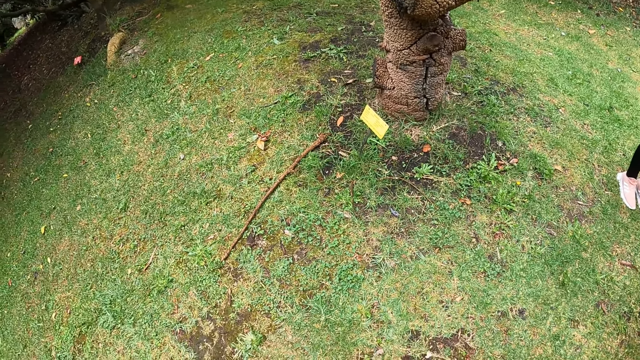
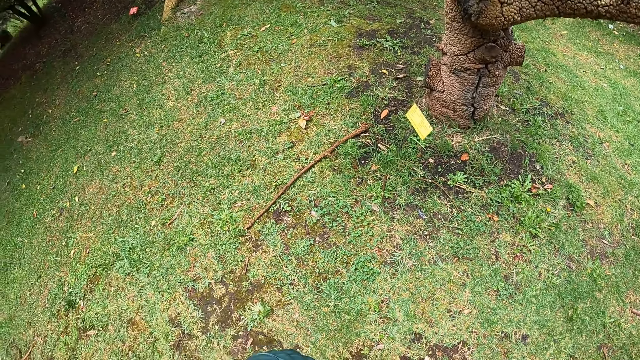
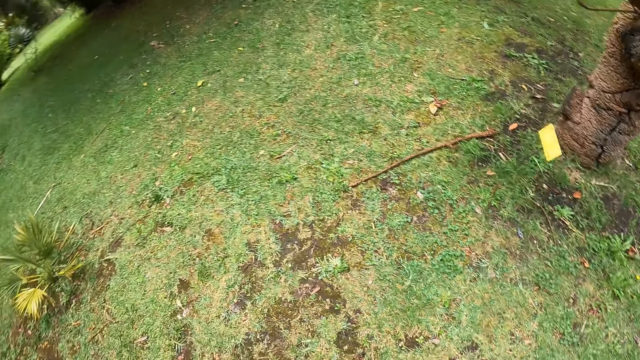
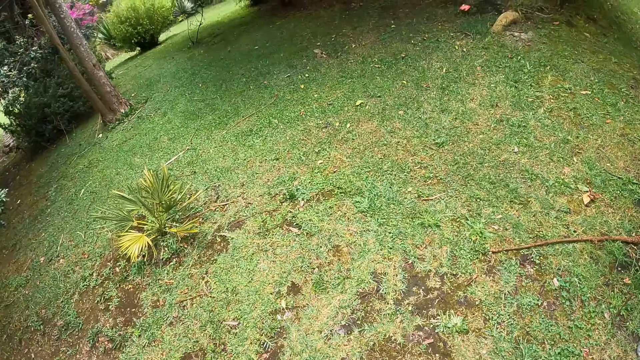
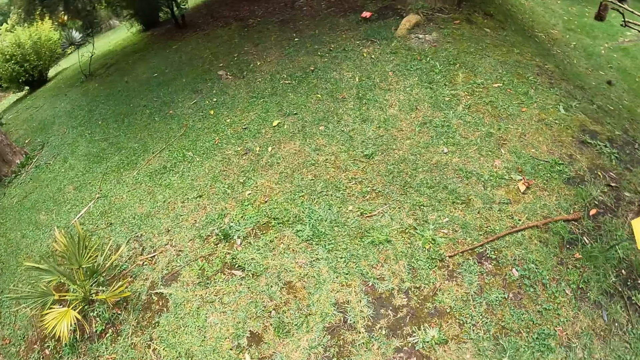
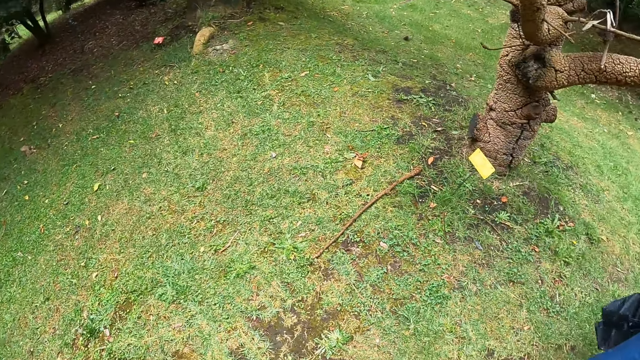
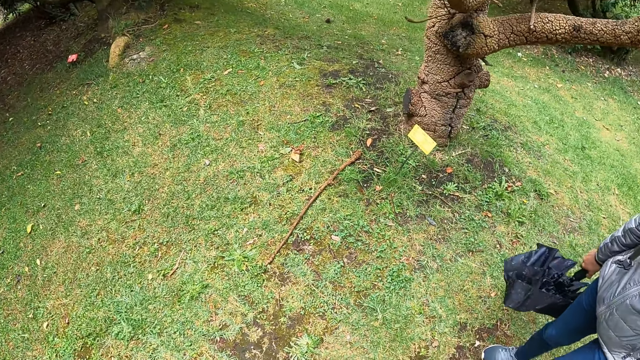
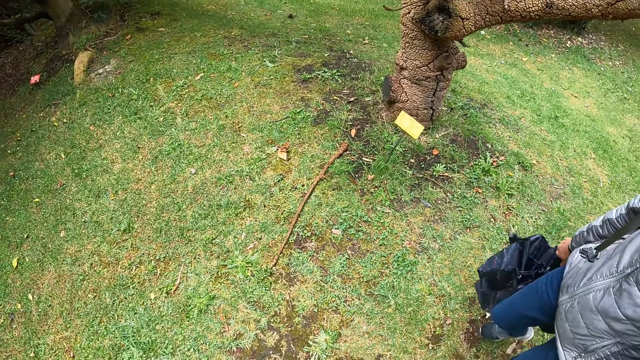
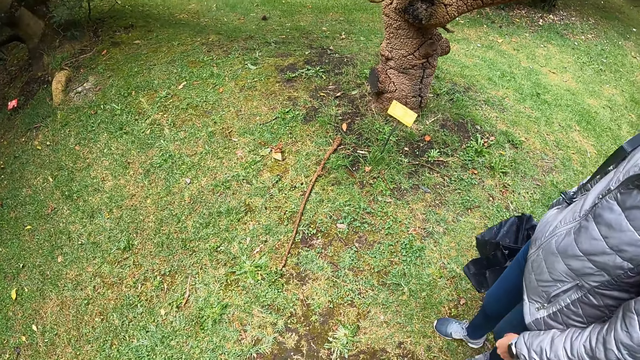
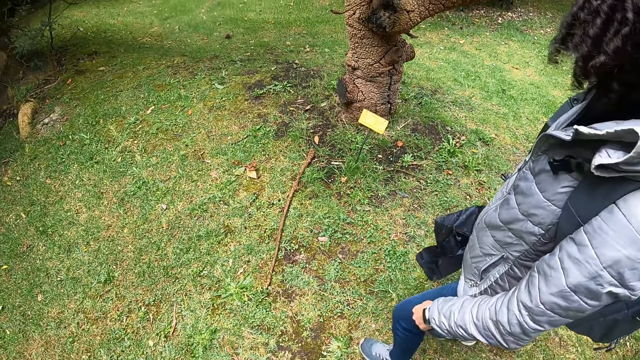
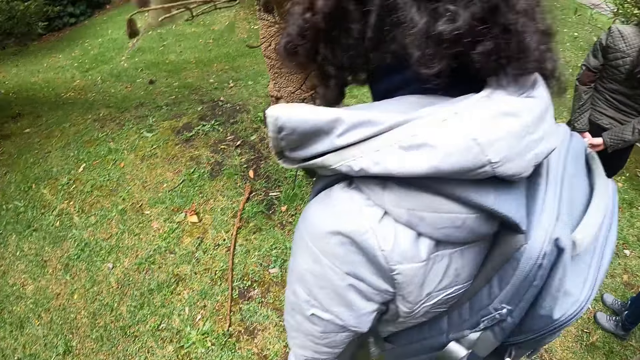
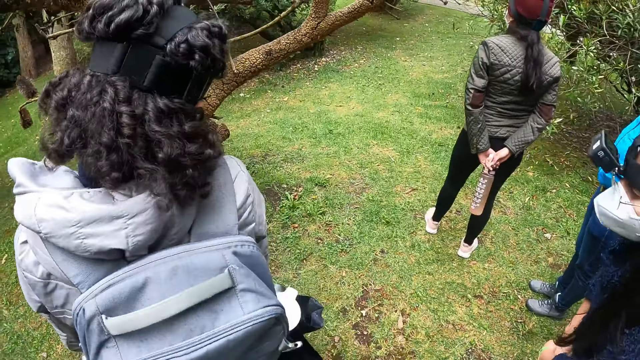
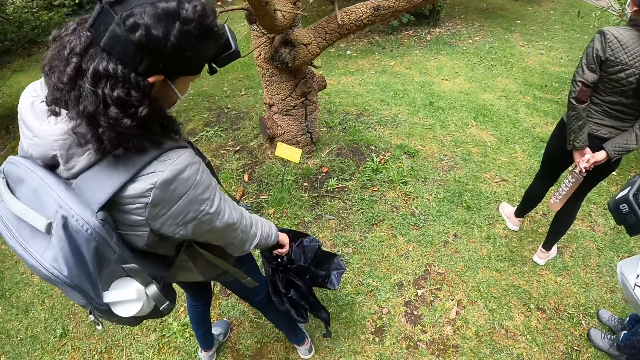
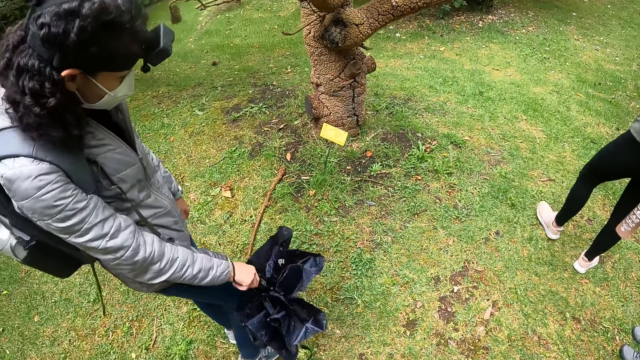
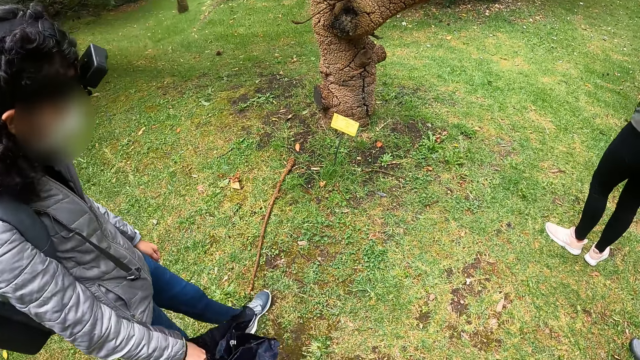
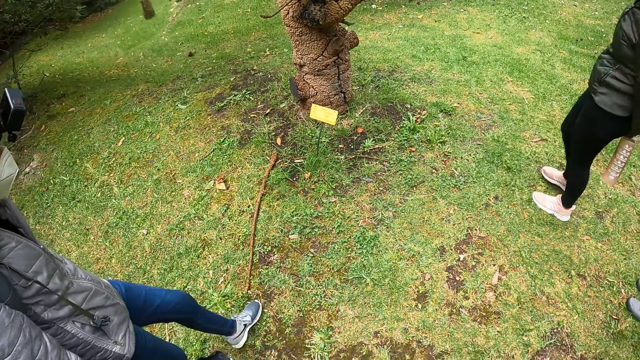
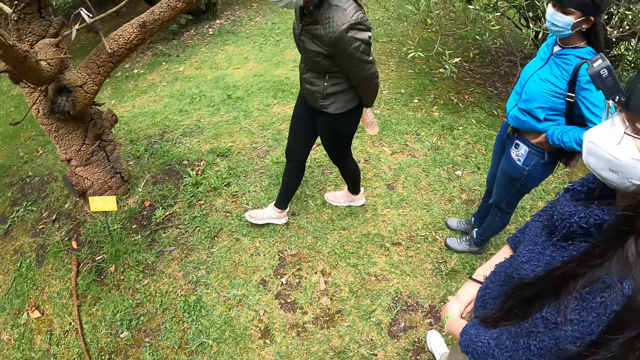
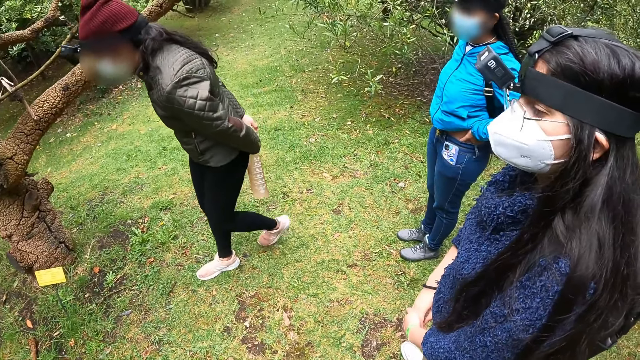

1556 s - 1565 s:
The camera wearer looks around the field. A woman walks towards the camera wearer.

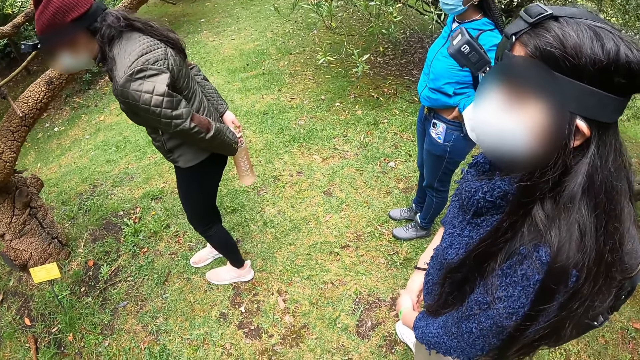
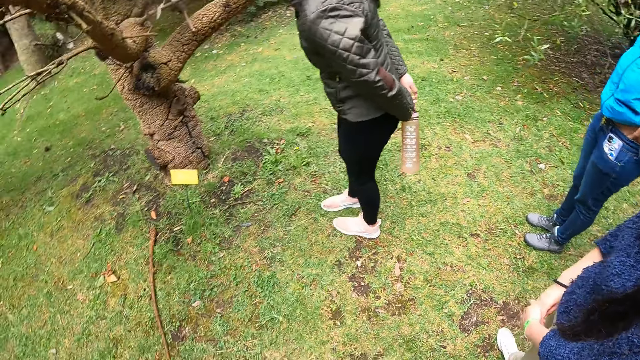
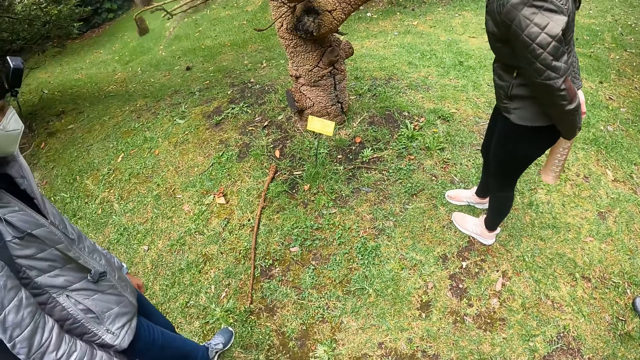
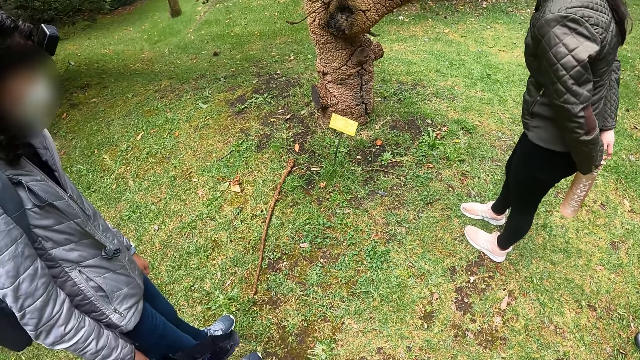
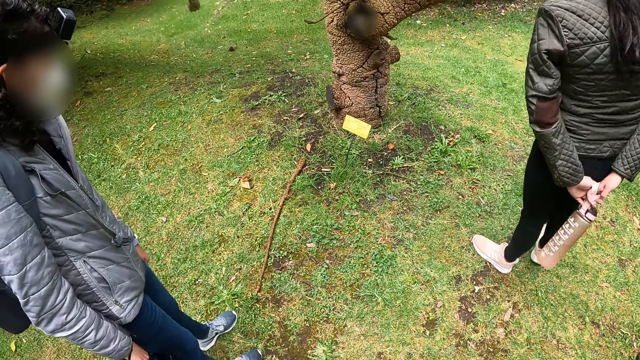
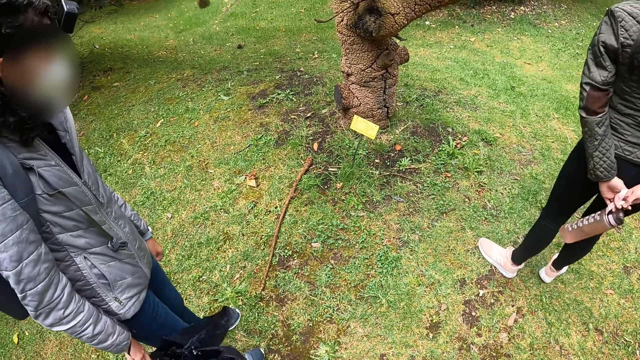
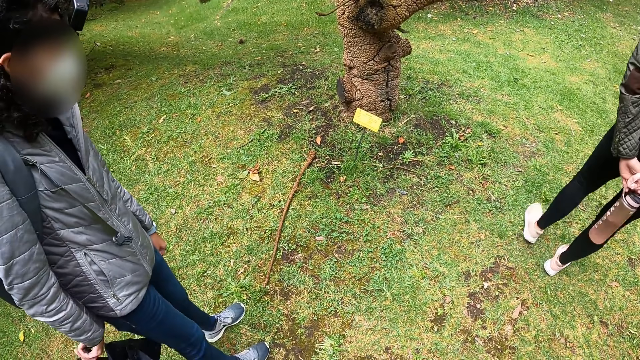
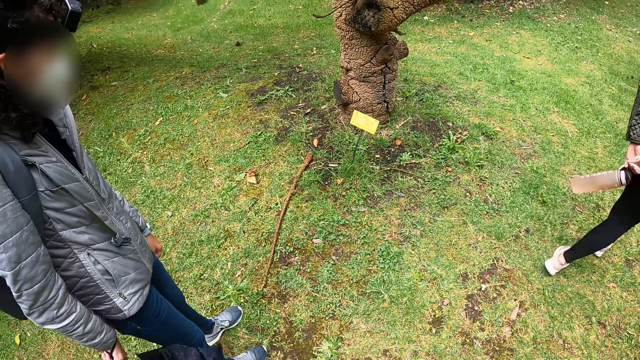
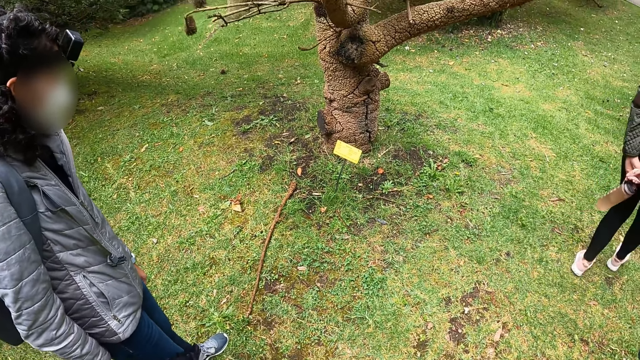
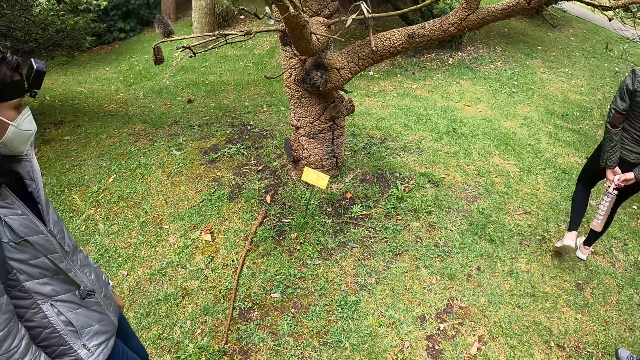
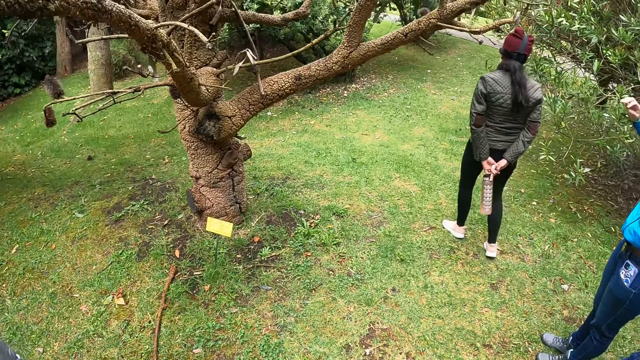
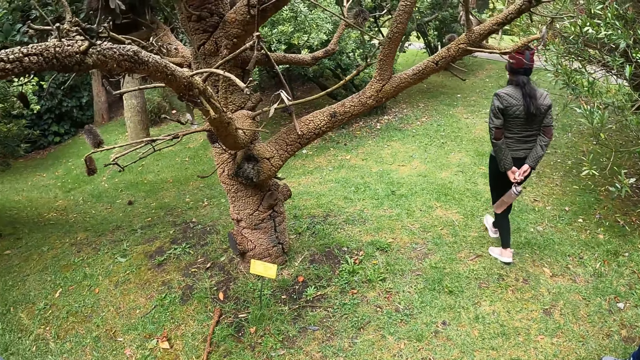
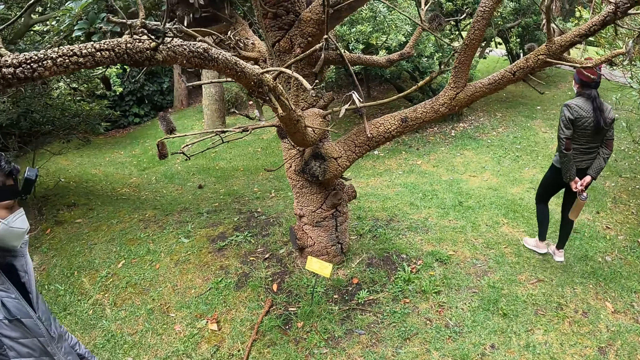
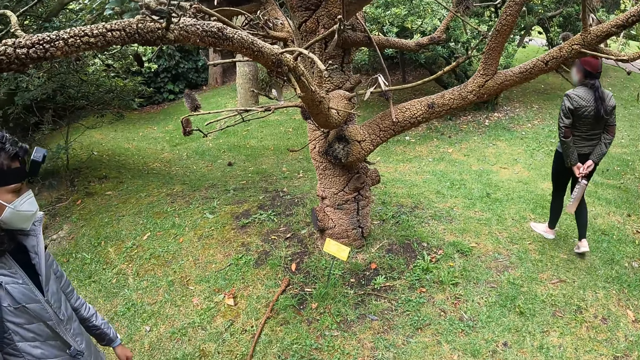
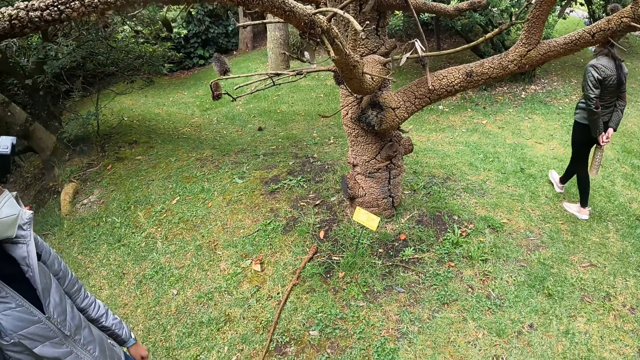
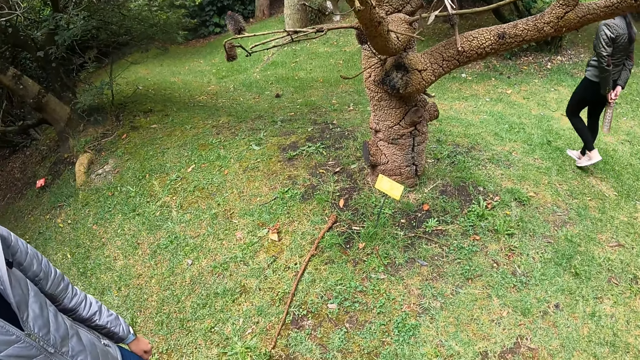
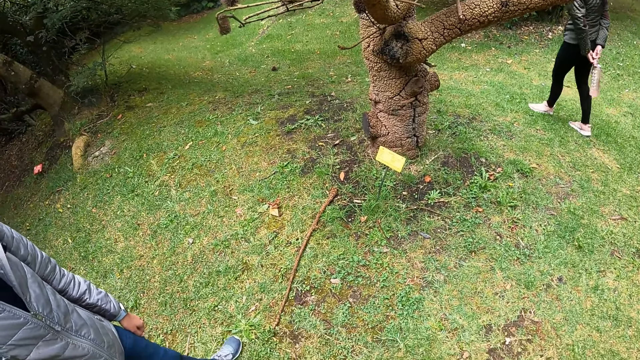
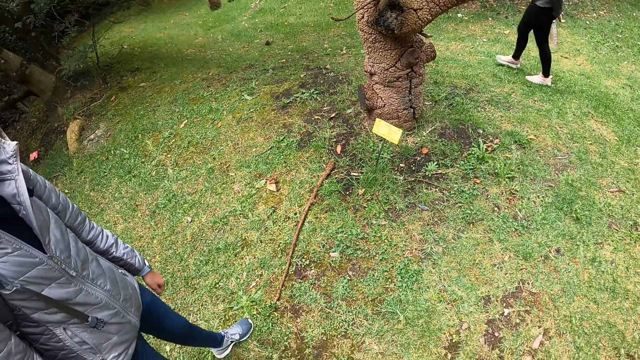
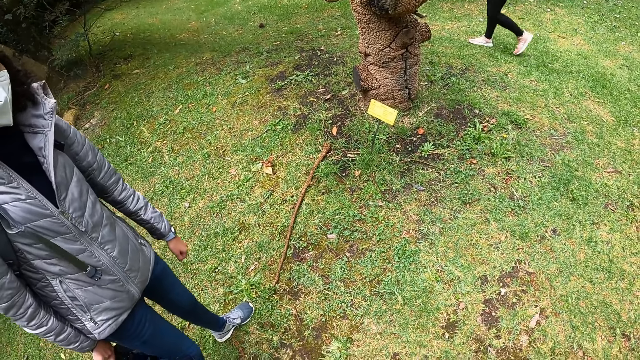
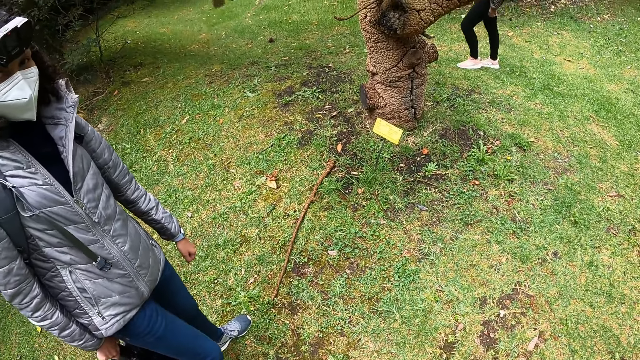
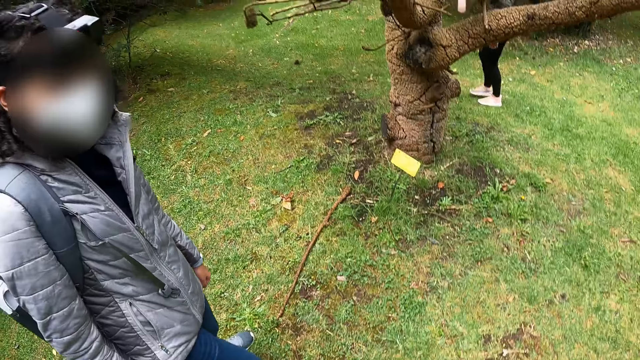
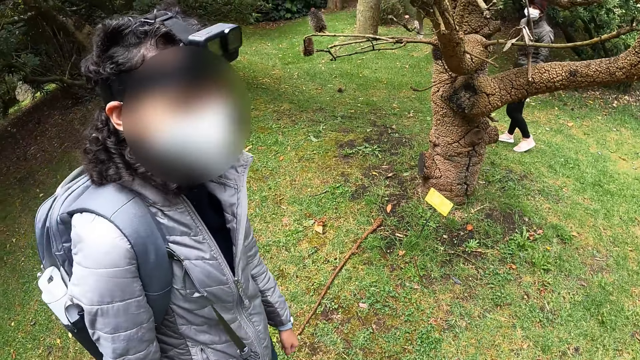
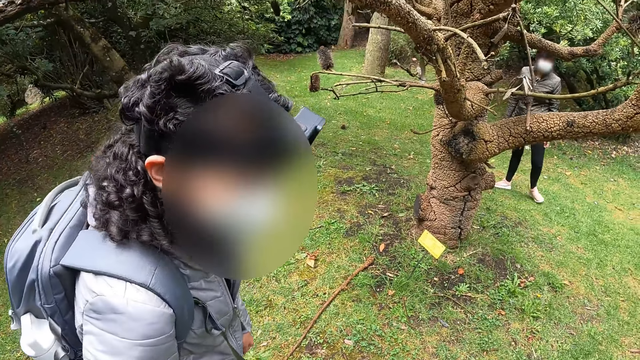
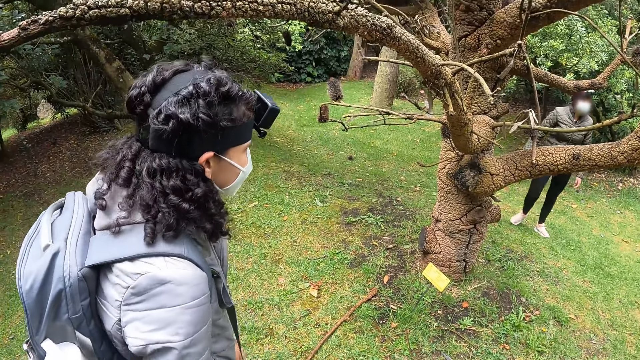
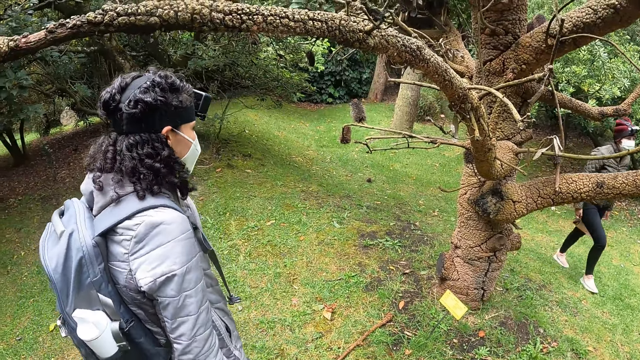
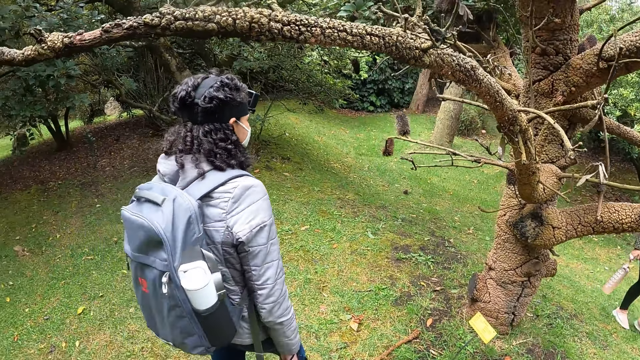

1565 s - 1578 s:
The camera wearer looks at a tree branch on the ground. A woman swings the umbrella in her right hand. Another woman walks to the right. The camera wearer looks around the tree.
